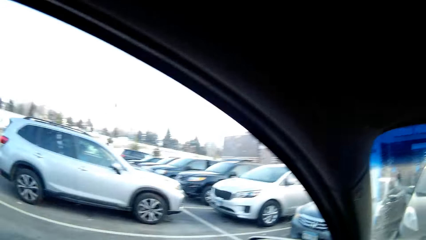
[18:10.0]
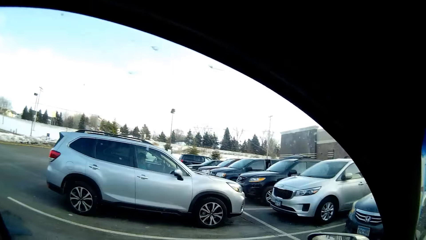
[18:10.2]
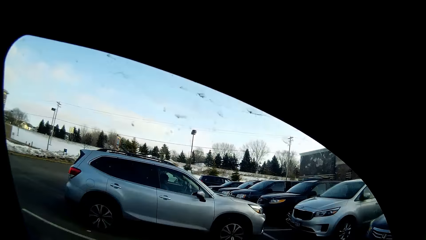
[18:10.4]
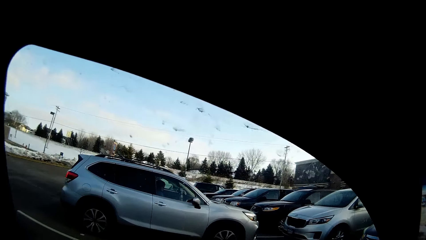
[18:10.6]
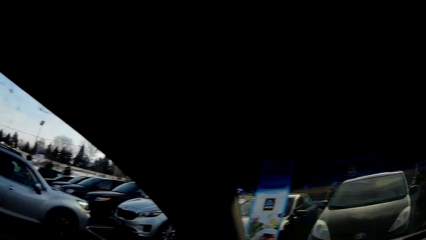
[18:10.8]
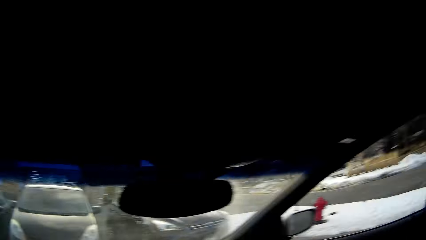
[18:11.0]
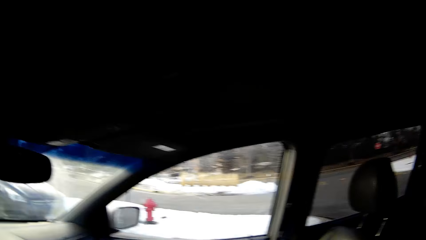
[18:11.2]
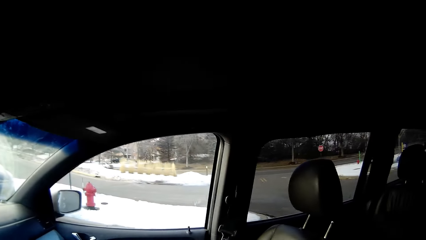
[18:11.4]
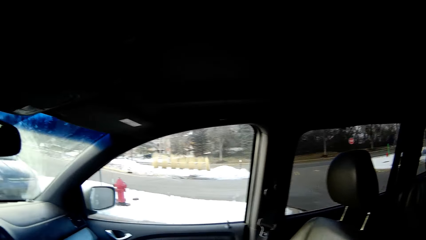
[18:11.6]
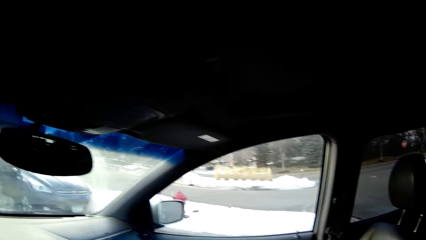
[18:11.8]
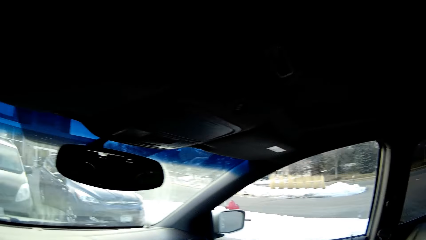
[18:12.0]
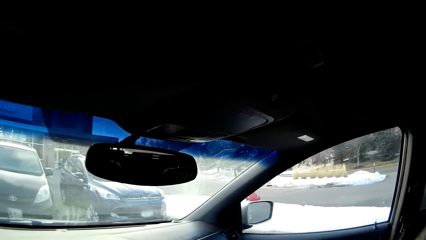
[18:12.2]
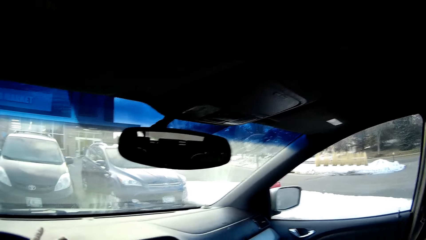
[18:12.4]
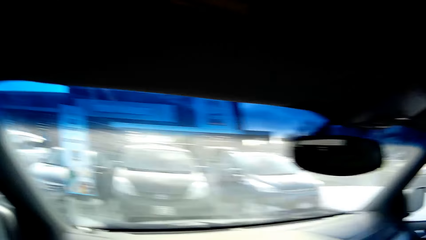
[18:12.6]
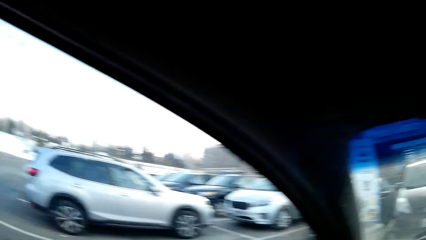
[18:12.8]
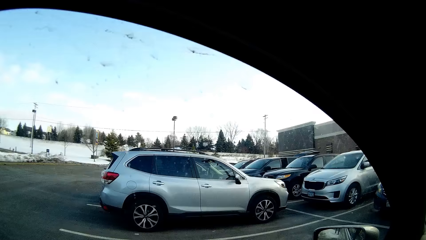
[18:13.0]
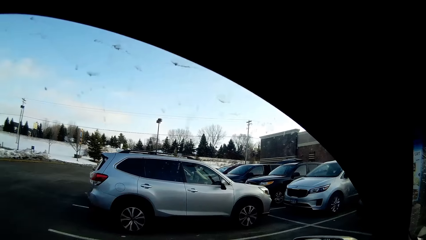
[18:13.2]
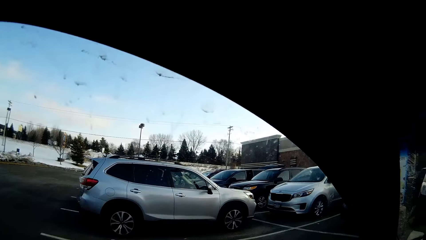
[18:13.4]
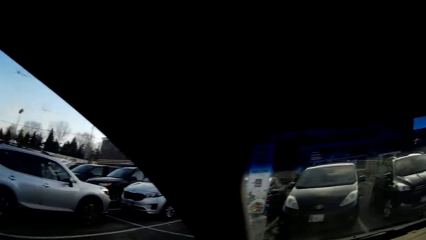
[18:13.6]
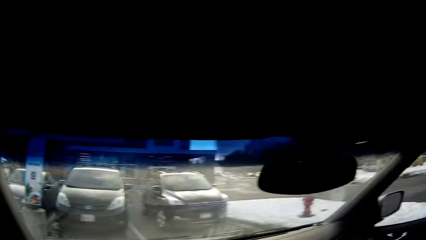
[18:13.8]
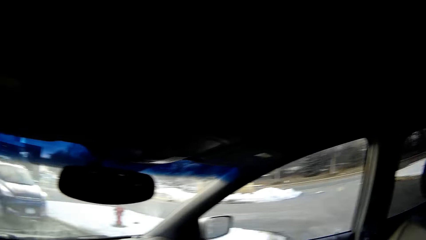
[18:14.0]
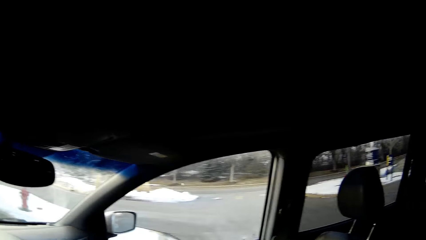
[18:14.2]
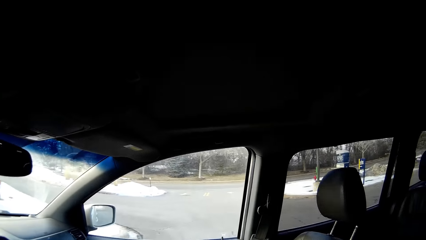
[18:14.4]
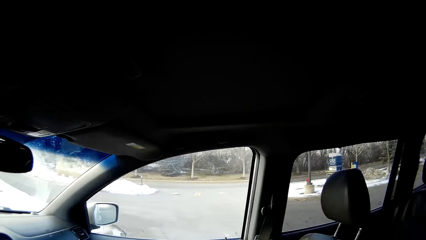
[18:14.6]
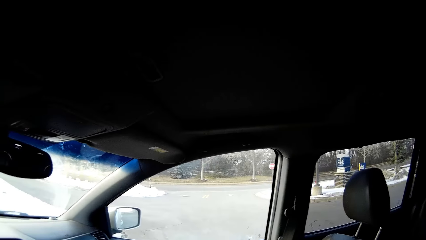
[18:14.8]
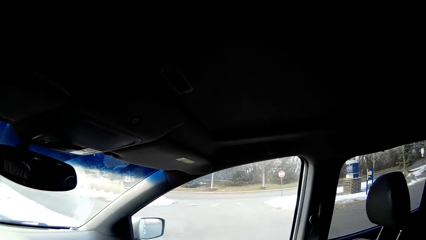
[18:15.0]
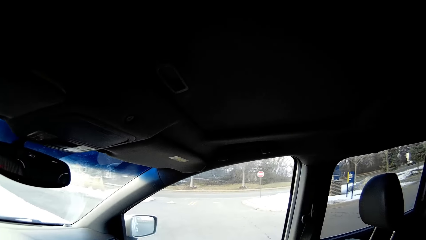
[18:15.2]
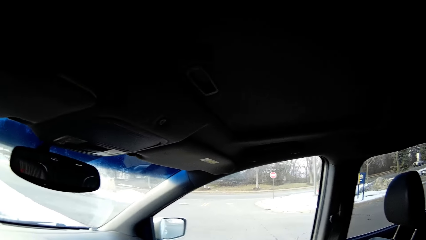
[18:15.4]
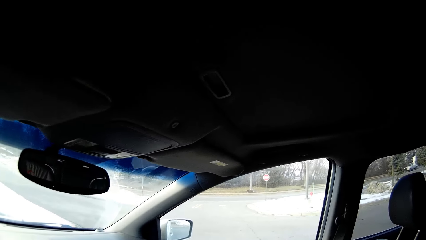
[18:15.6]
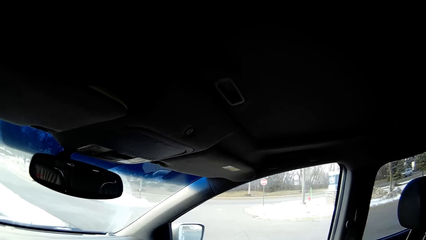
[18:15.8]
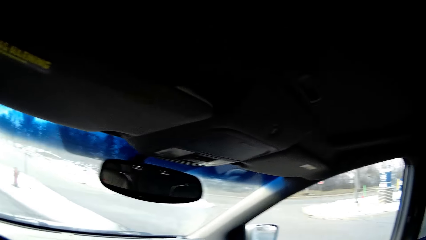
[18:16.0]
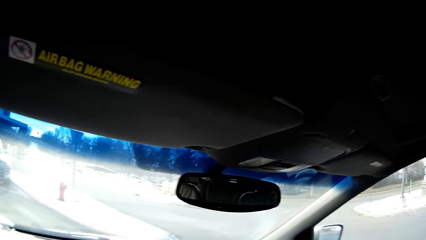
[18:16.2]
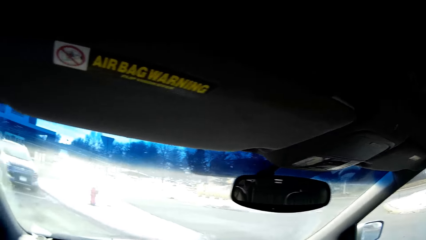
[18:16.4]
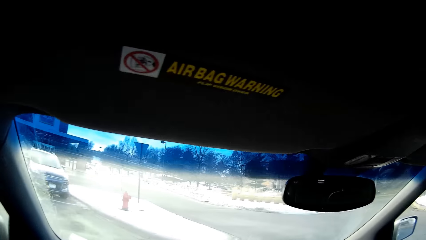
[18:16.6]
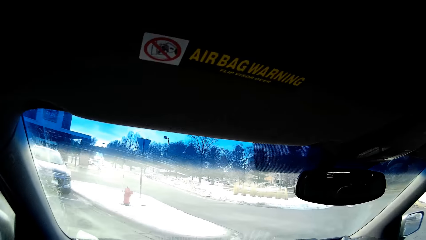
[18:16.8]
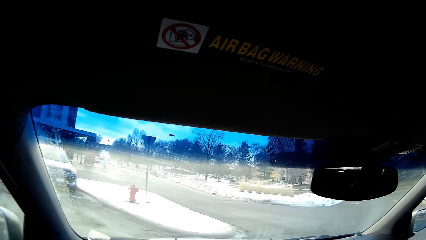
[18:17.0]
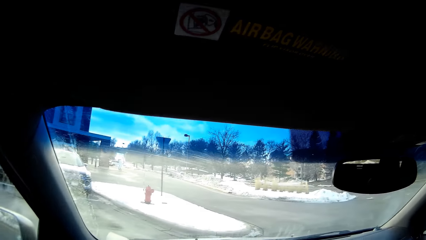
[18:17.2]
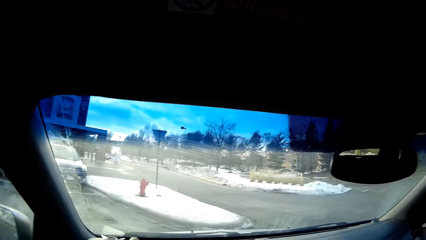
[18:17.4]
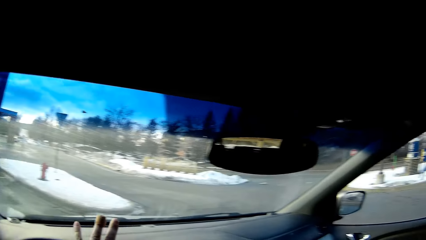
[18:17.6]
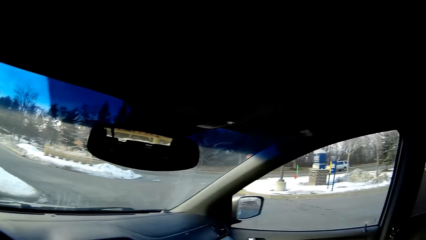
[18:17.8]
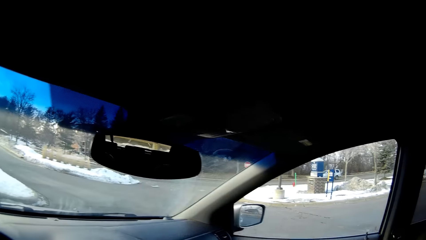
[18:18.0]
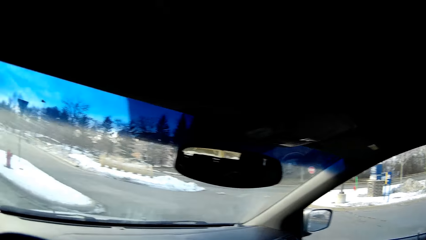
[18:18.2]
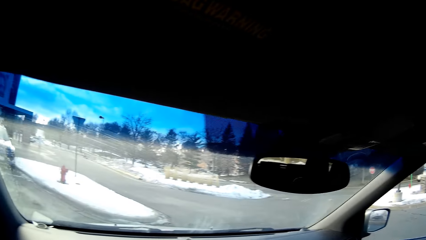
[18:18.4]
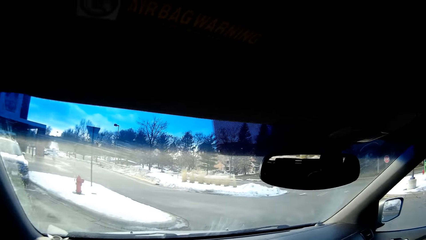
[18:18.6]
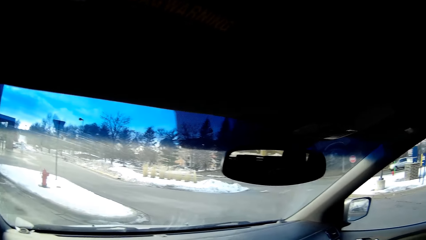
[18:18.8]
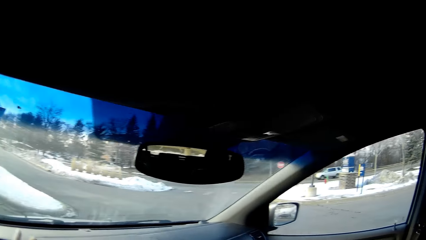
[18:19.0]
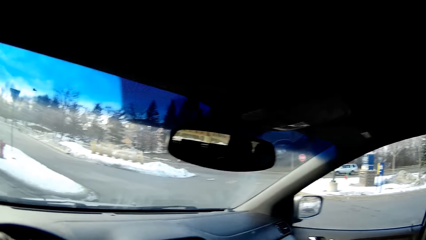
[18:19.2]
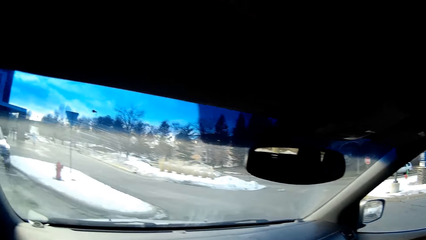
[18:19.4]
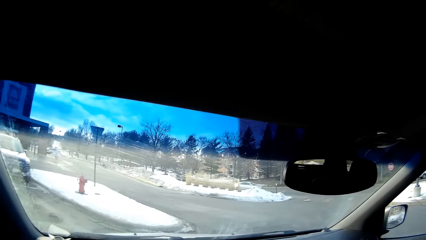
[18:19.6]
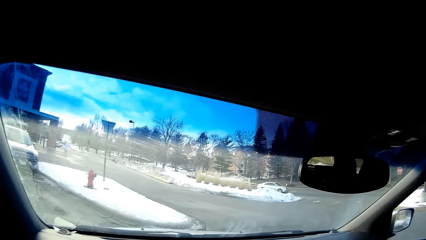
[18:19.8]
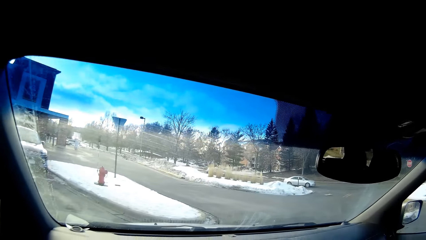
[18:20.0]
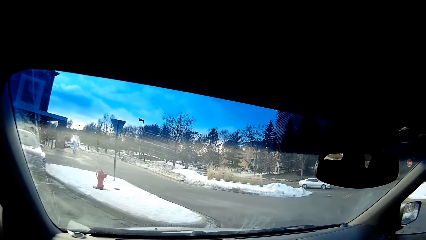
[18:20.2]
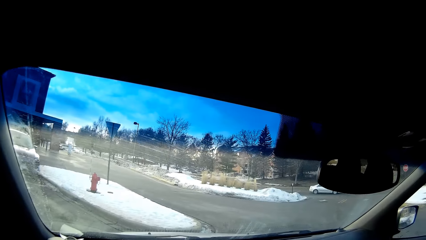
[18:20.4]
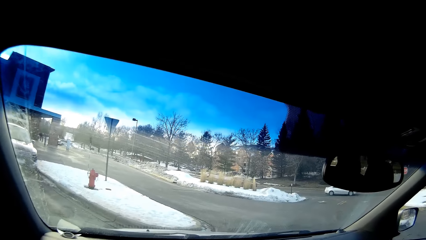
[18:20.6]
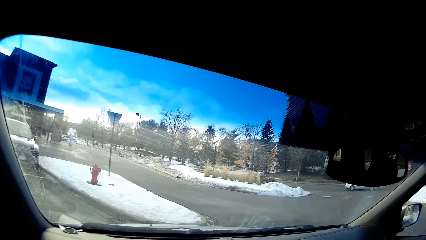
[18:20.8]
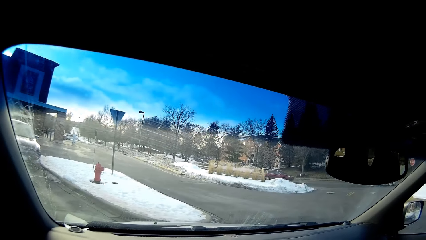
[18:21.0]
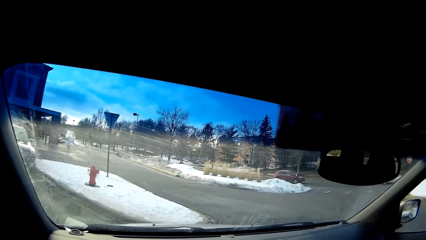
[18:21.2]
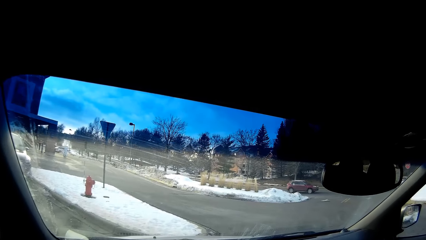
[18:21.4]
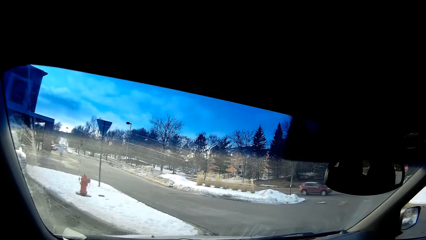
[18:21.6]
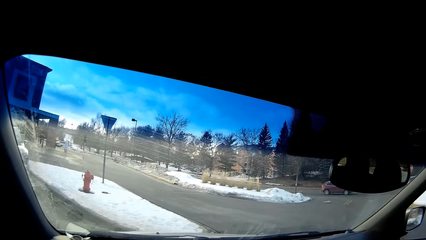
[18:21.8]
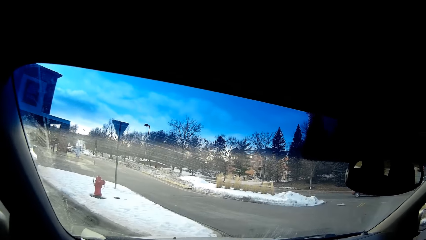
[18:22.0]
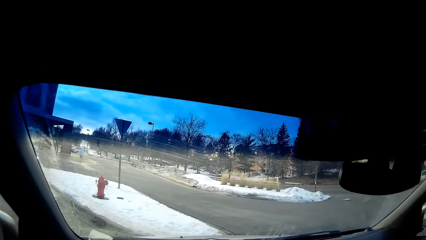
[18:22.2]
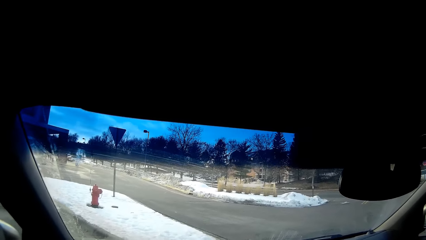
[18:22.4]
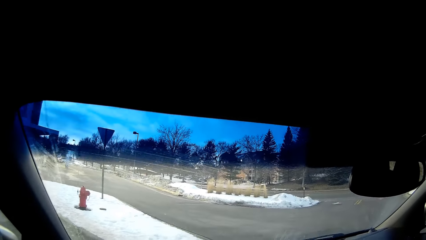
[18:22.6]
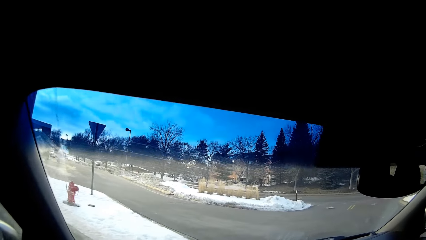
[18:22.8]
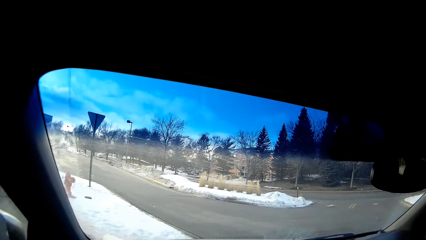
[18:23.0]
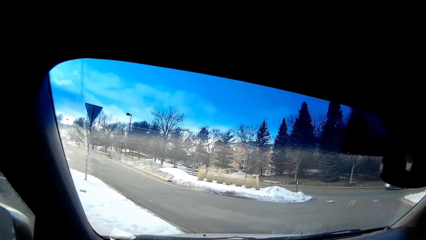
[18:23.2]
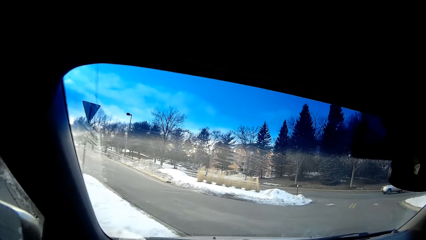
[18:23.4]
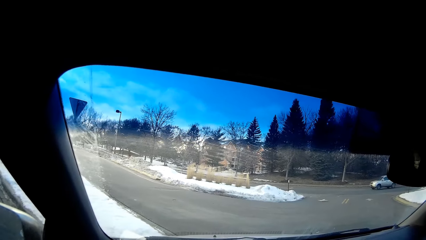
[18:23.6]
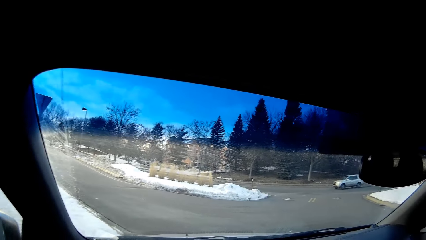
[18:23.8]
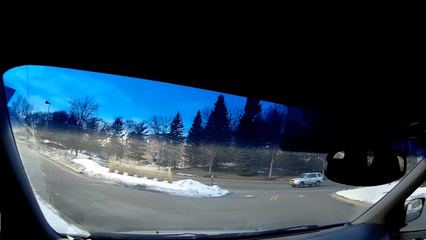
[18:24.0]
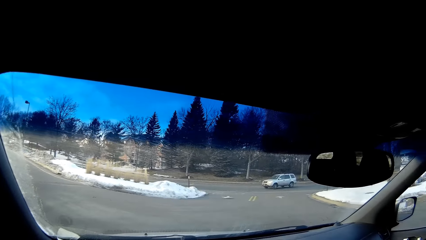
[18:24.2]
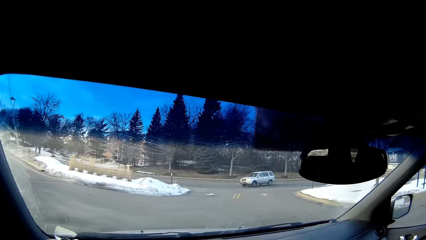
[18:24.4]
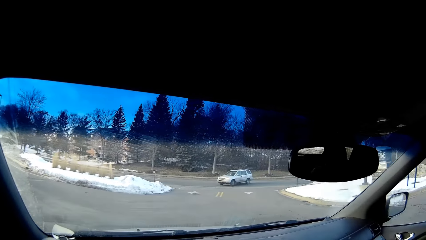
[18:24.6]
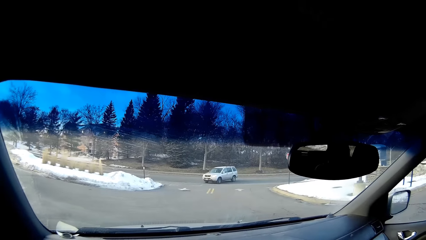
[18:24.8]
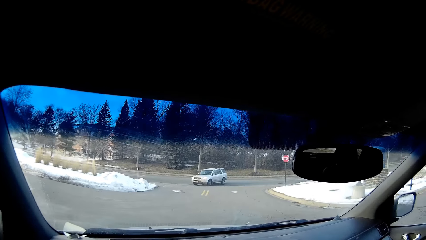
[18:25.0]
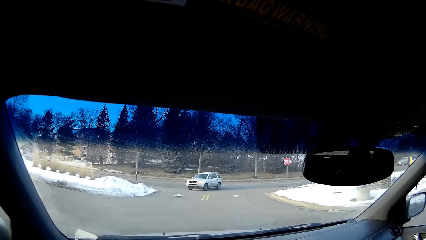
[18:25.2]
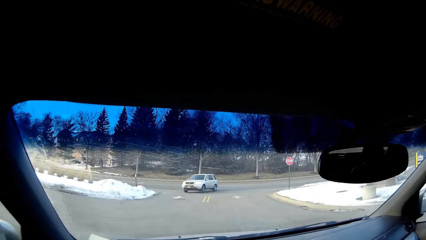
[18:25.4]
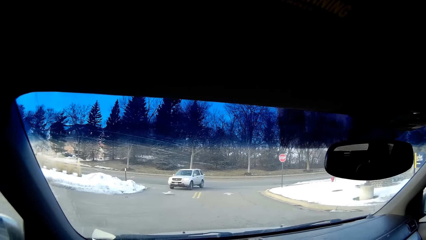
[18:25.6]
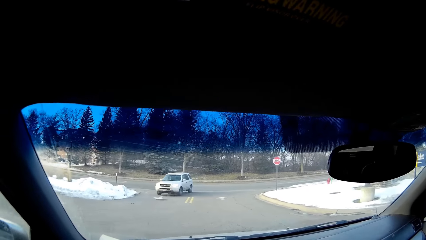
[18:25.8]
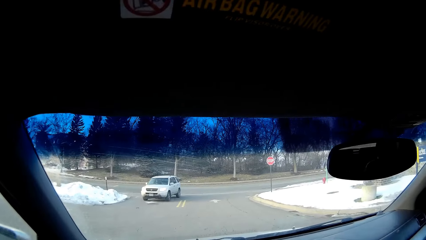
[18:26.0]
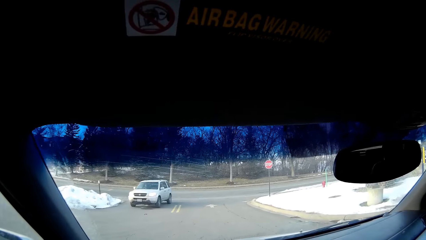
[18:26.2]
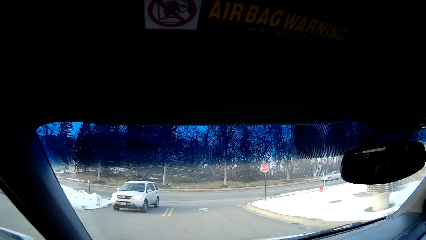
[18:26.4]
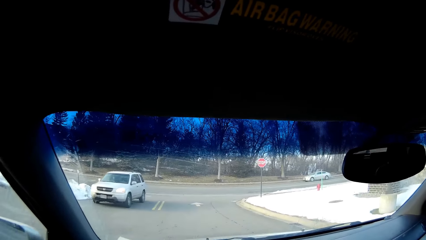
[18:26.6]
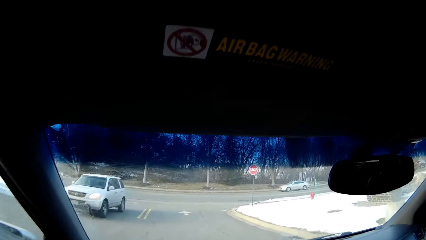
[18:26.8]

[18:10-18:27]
The camera wearer drives out of the parking lot. They remove the car in the parking lot.
